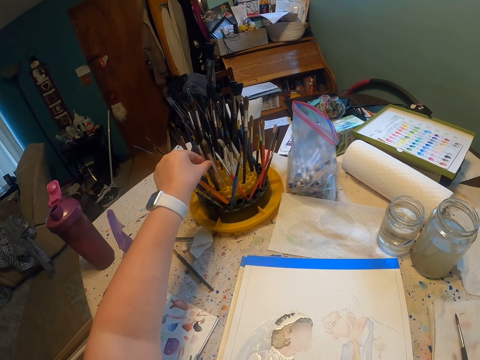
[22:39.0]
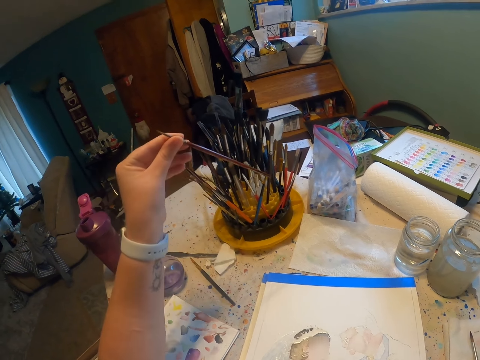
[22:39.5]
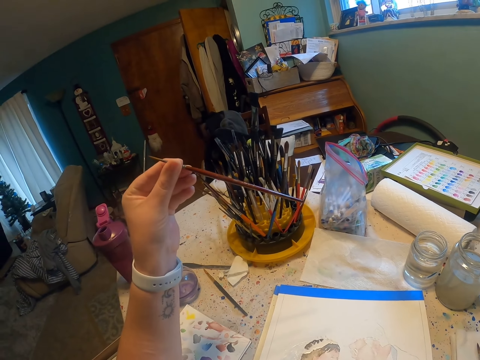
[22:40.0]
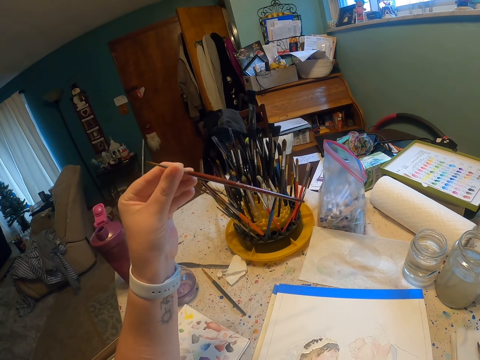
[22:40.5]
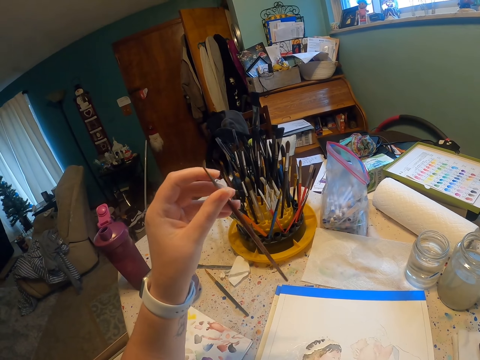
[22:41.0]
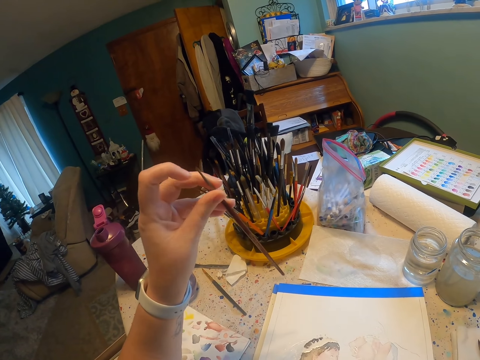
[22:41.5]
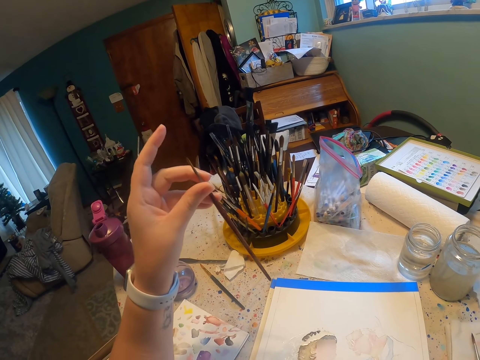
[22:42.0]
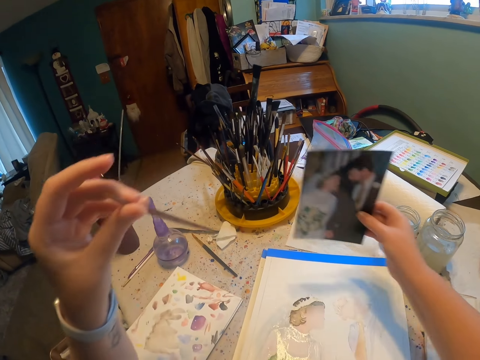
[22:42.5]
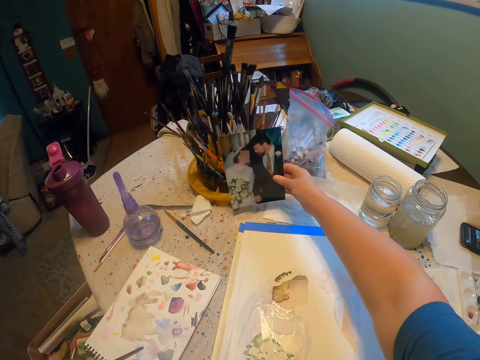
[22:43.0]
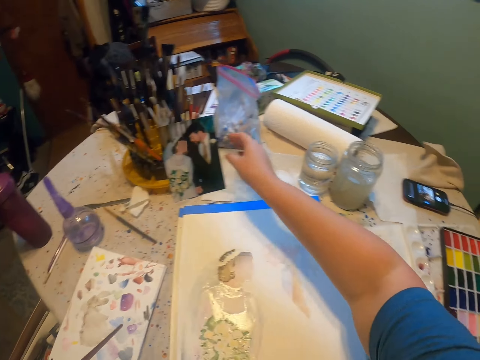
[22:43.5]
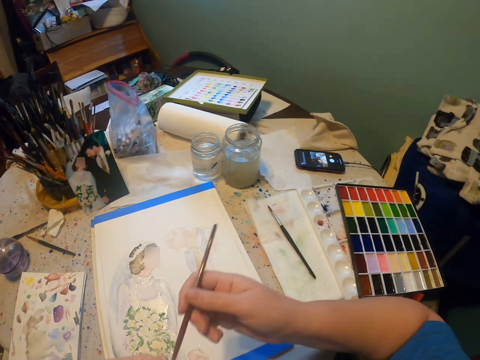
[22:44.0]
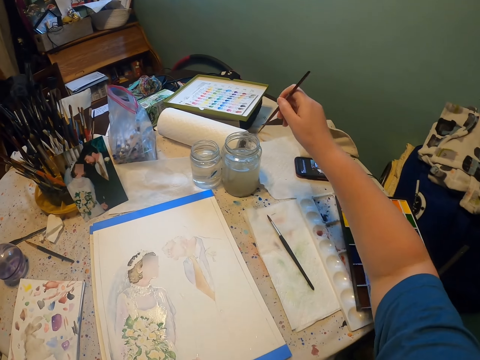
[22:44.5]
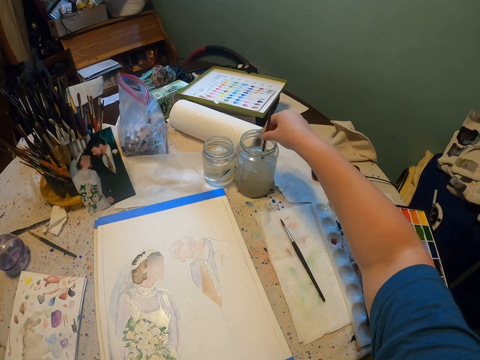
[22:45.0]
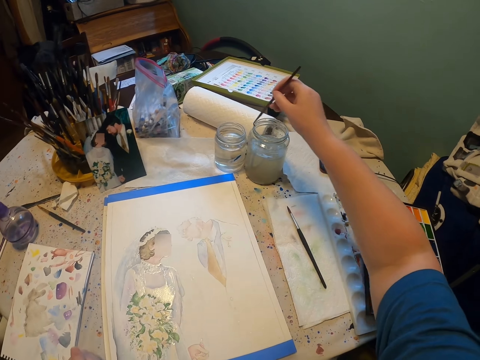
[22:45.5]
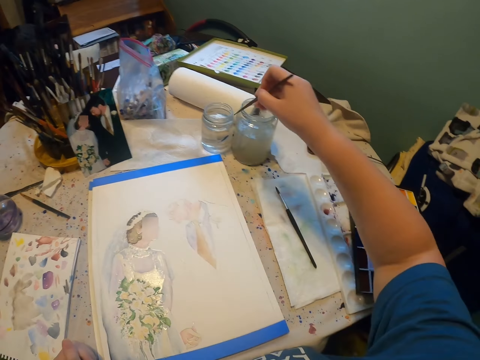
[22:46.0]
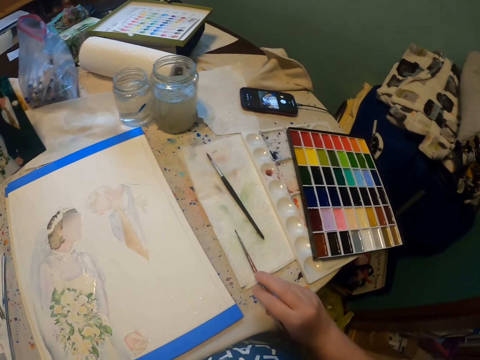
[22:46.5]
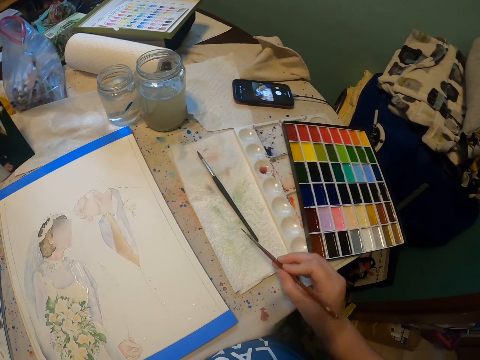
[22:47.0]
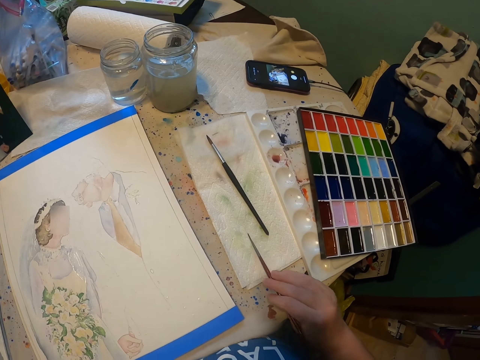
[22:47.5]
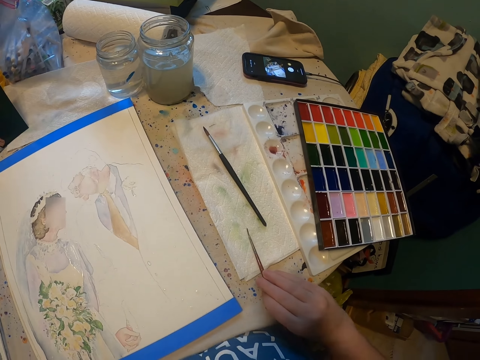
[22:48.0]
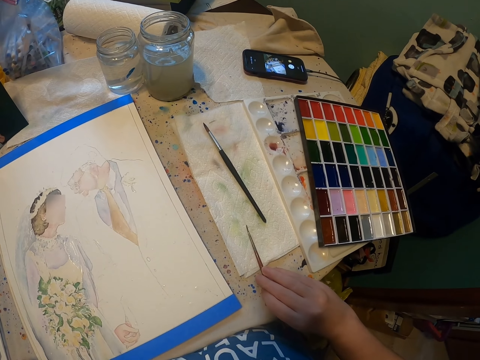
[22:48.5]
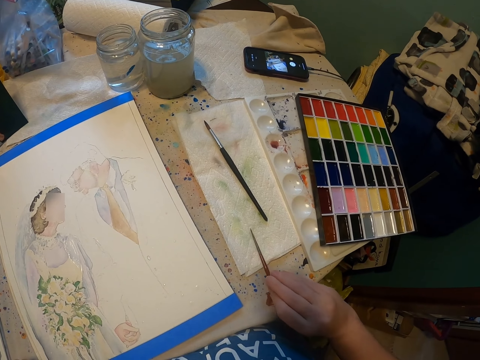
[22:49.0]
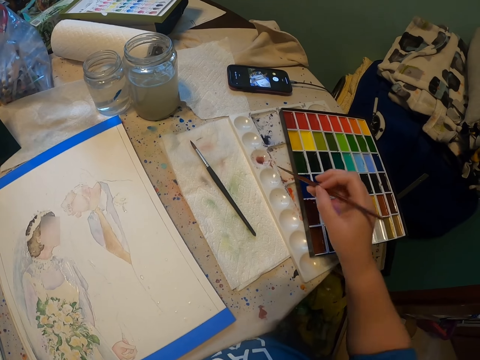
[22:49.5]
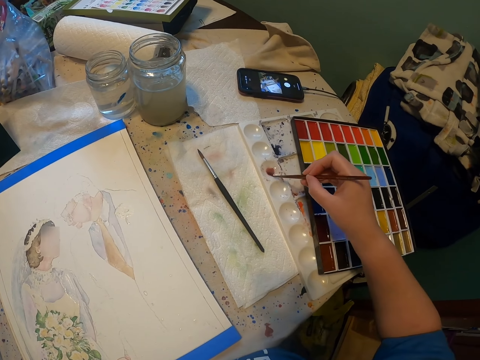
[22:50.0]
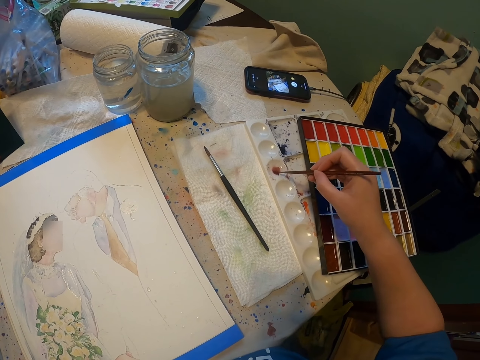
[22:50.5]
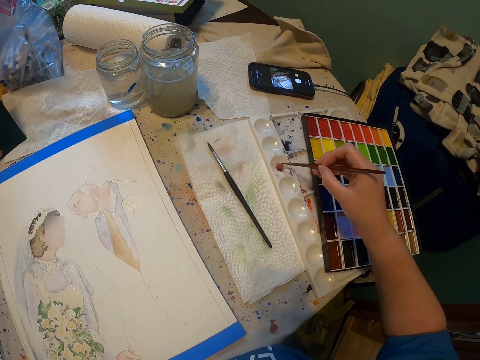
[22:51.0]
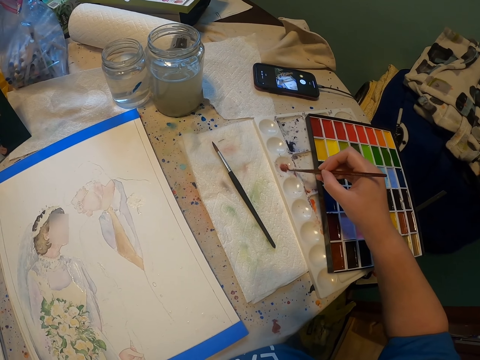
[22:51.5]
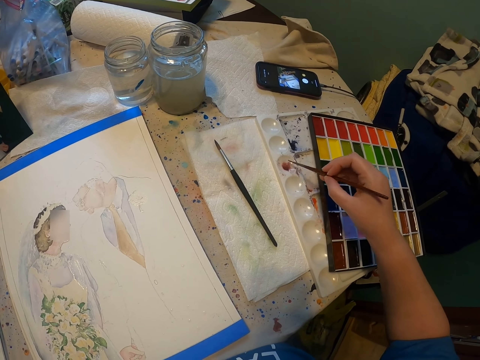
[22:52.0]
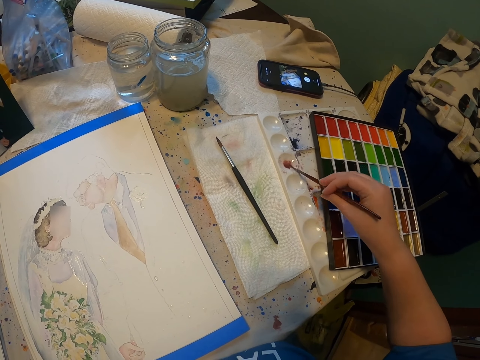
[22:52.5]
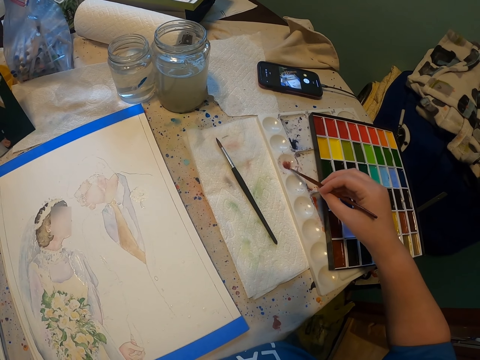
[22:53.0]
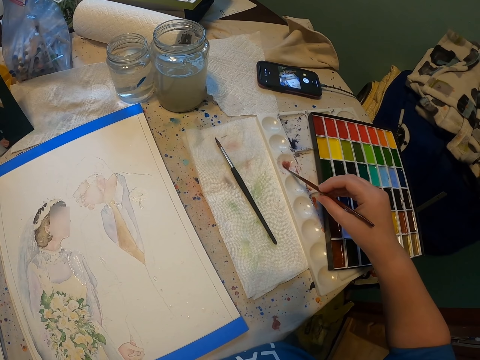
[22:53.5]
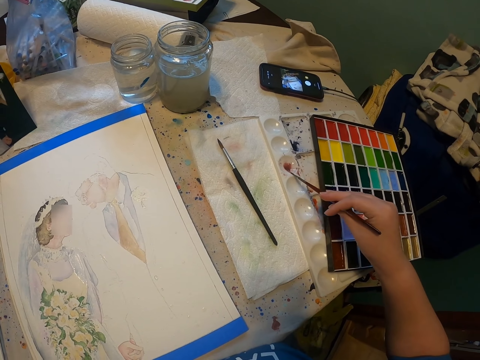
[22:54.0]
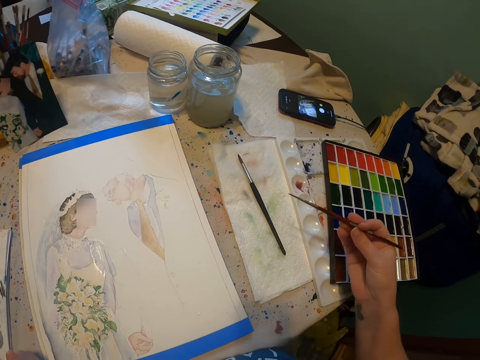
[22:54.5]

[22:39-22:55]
The camera wearer takes the painting brush from the paint stand or holder. They inspect the paint brush. They place the picture beside the paint brush holder on the table. They take paint from the paint can. They reduce the paint from the paint brush. They wipe the brush. They add paint on the paint brush. They rub the brush on the paint.

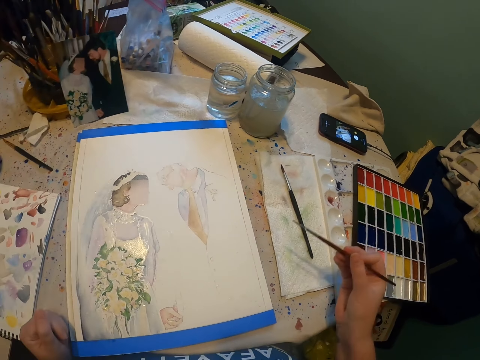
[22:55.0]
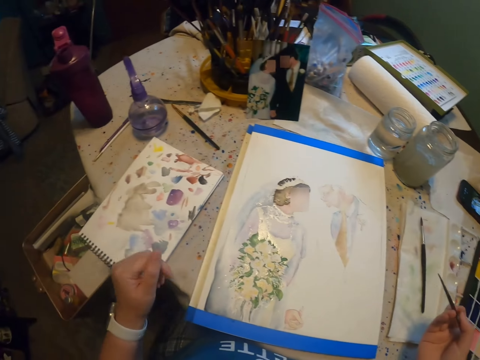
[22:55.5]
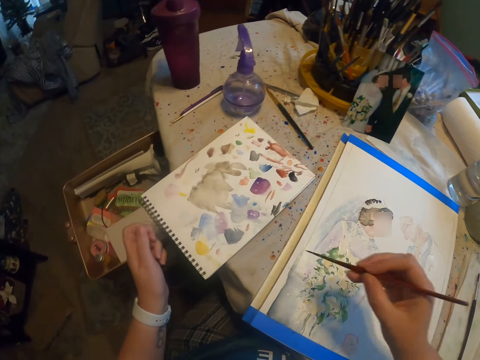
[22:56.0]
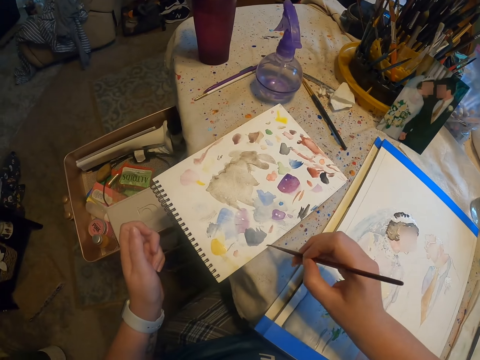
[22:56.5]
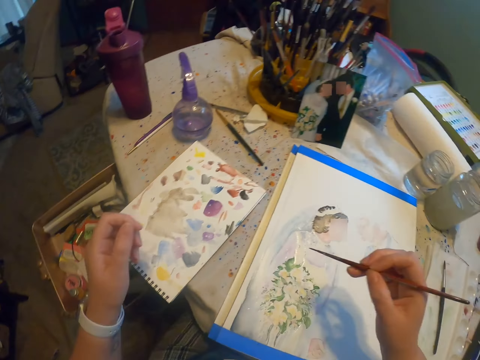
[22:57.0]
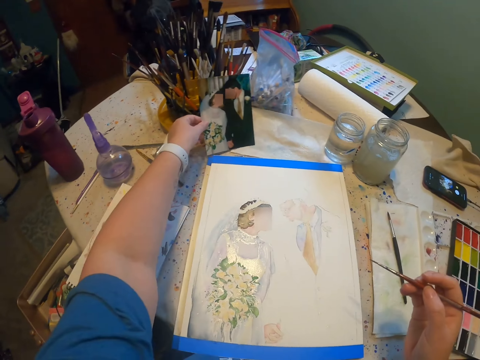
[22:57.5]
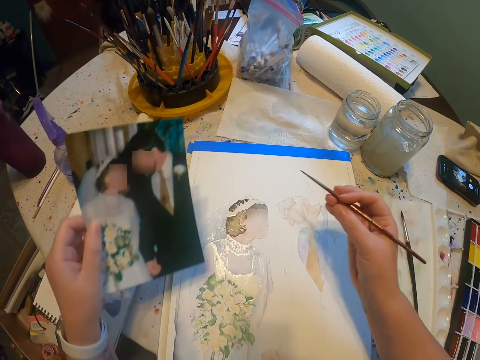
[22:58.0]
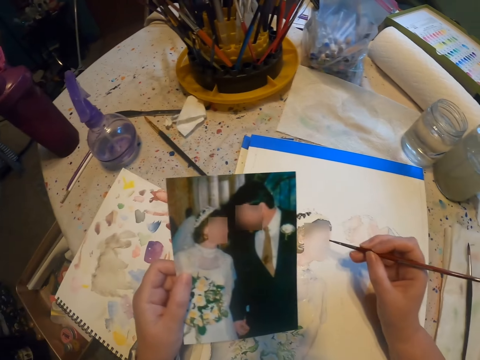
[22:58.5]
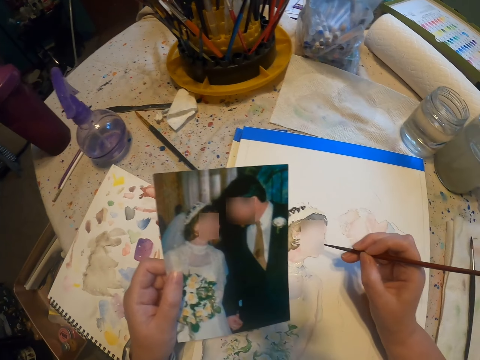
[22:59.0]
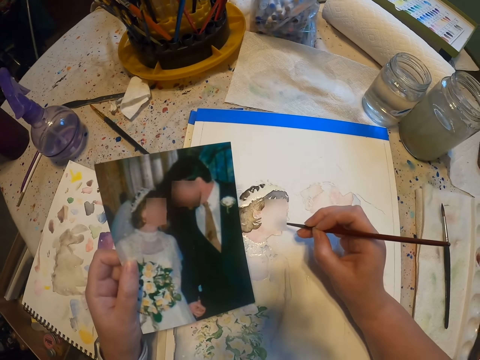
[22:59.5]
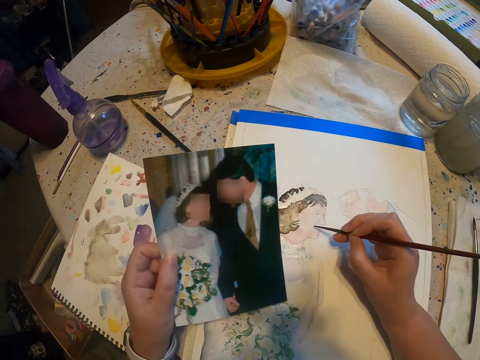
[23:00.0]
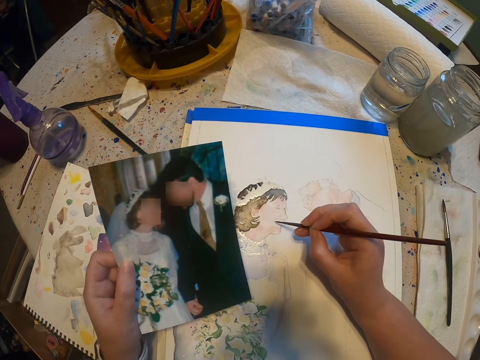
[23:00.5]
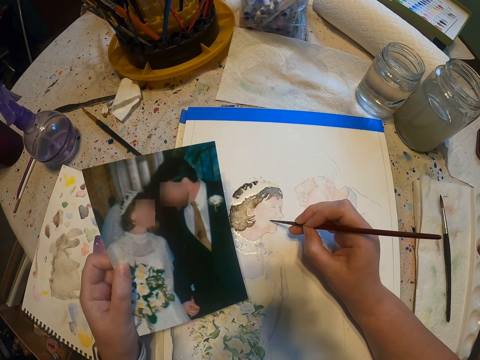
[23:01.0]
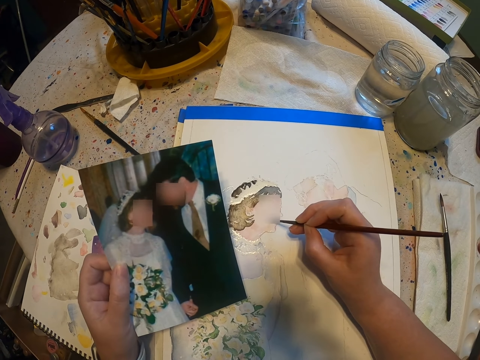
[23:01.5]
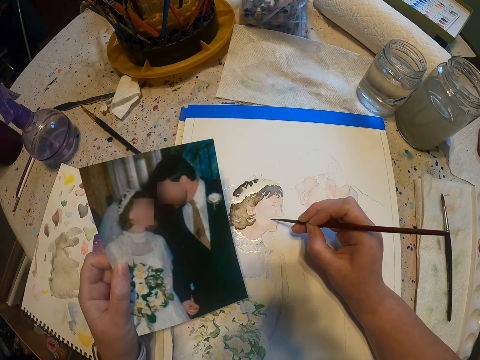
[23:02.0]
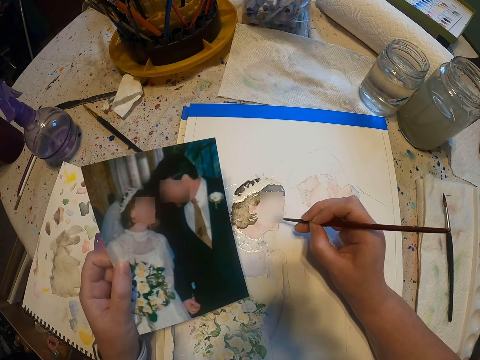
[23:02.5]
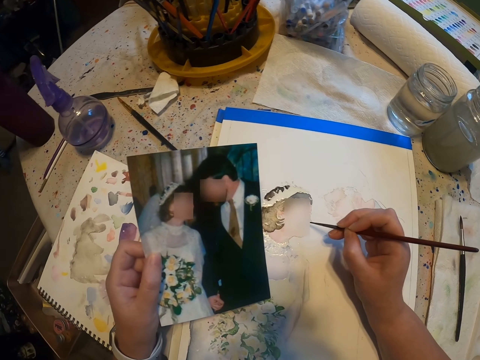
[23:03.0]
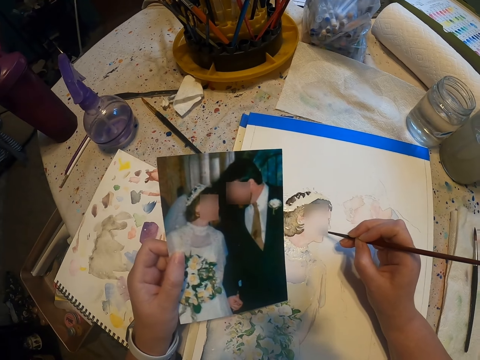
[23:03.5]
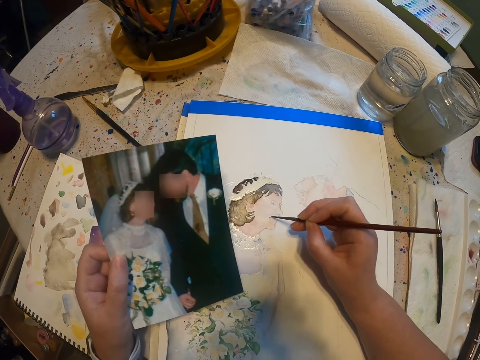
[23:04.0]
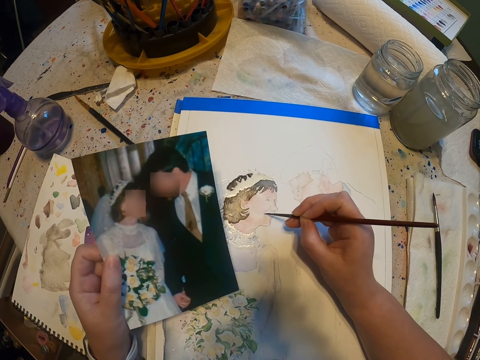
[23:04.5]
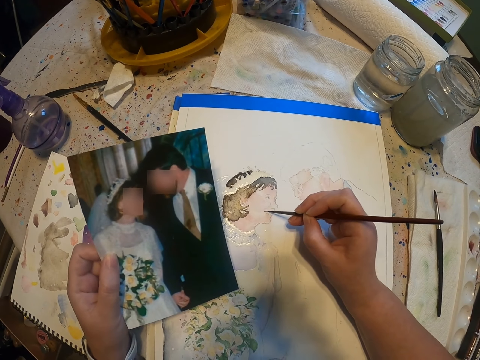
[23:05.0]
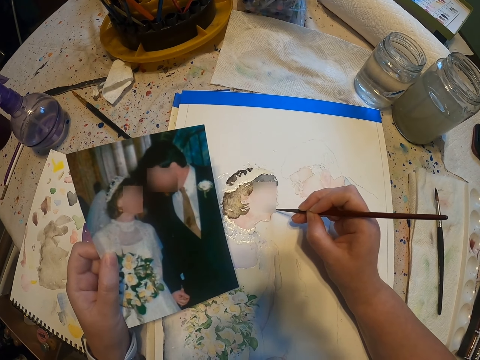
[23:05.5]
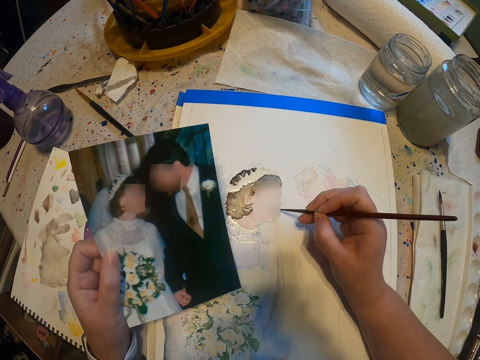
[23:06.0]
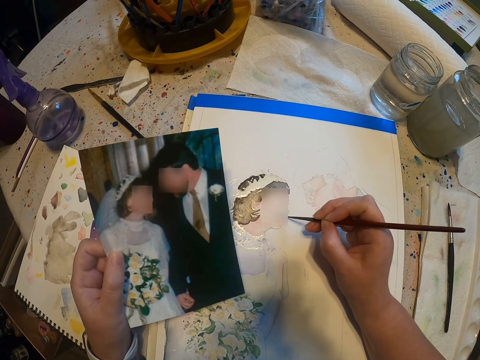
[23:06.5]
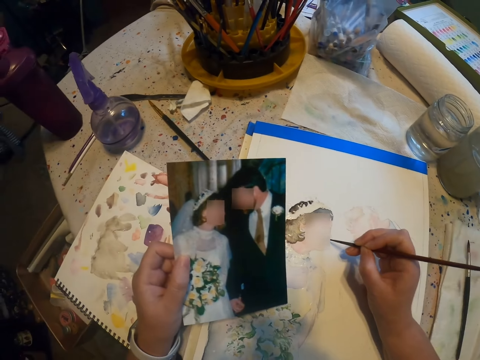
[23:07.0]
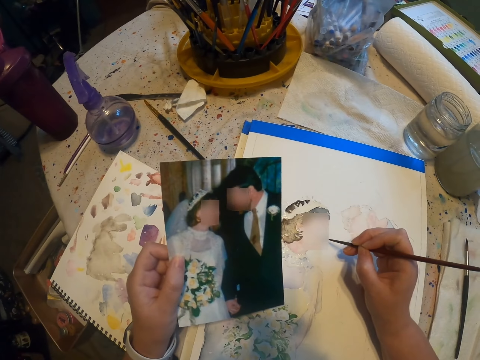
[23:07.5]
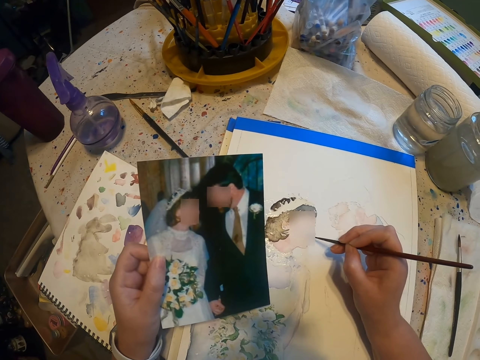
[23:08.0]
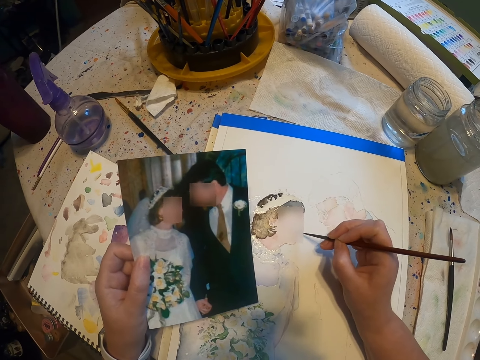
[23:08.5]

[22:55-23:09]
The camera wearer paints on a book. They pick a picture from the table. They refer to the picture. They paint the sketch on the paint paper with the brush.
